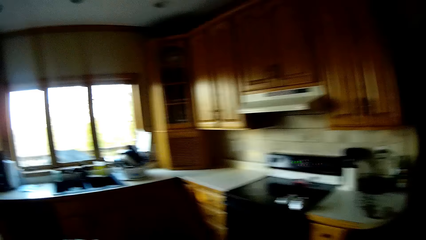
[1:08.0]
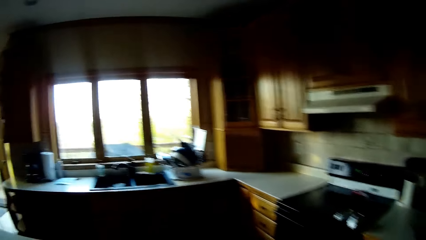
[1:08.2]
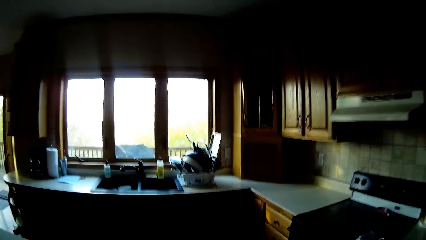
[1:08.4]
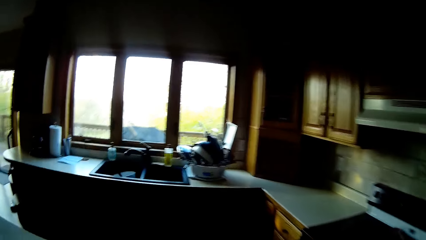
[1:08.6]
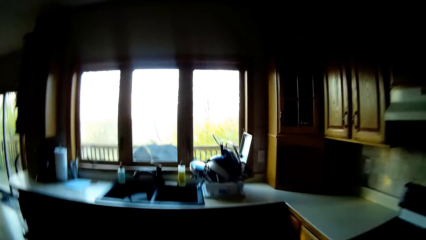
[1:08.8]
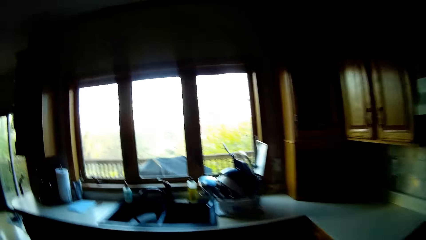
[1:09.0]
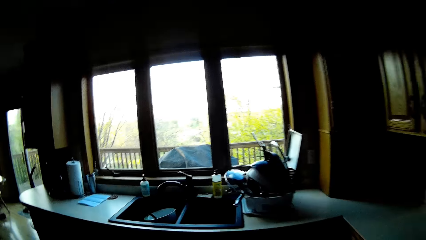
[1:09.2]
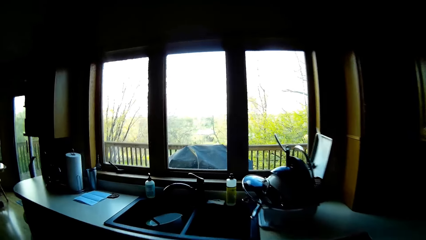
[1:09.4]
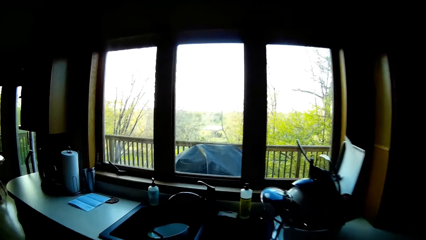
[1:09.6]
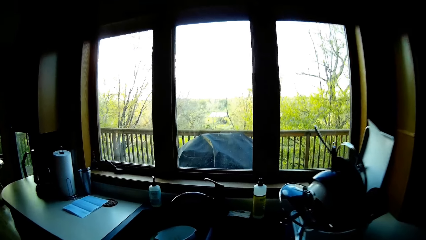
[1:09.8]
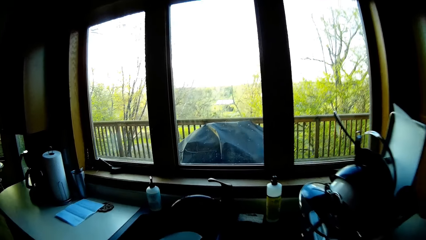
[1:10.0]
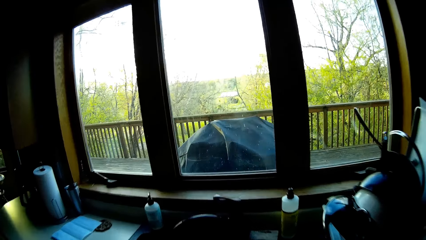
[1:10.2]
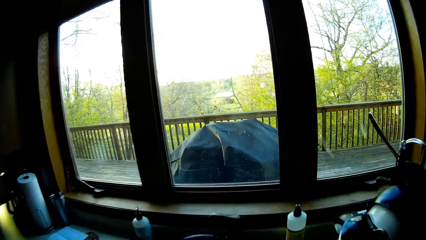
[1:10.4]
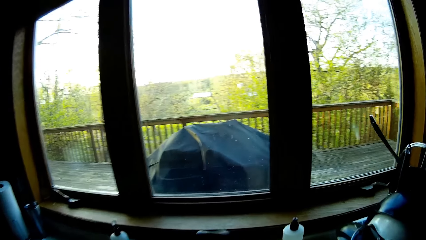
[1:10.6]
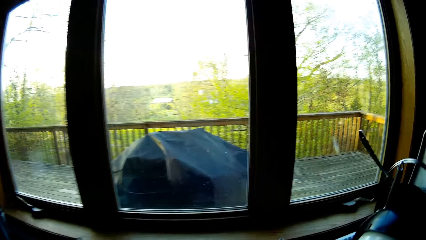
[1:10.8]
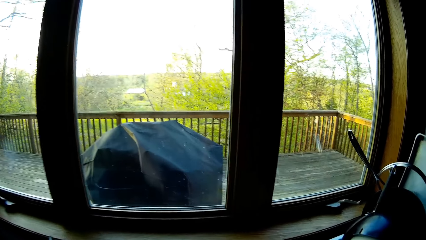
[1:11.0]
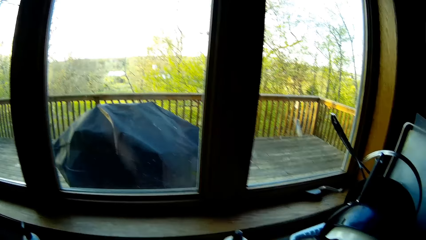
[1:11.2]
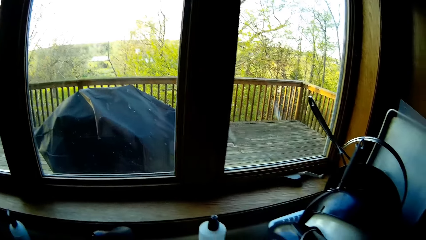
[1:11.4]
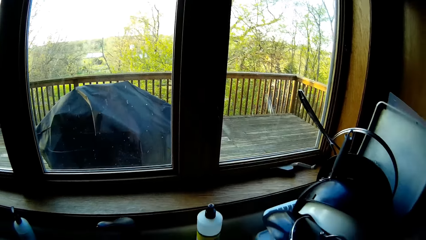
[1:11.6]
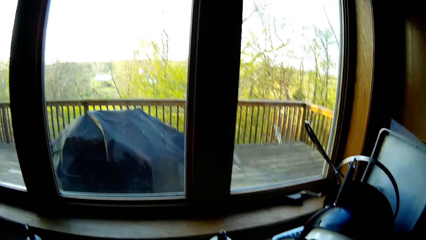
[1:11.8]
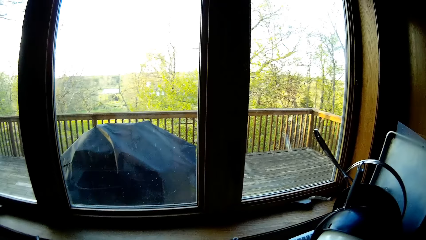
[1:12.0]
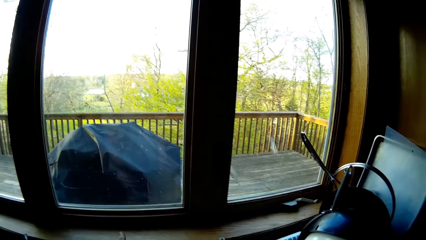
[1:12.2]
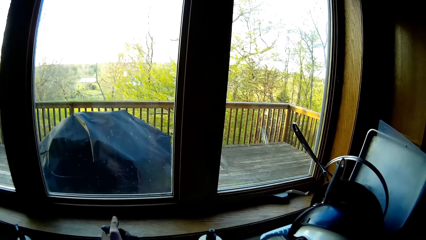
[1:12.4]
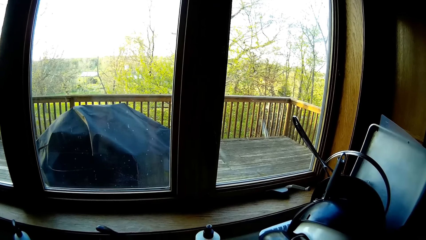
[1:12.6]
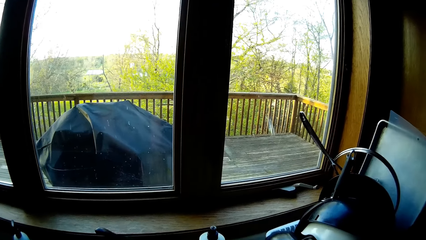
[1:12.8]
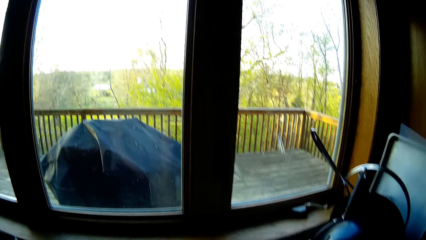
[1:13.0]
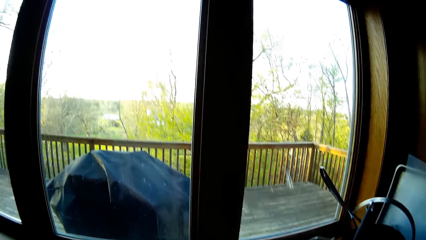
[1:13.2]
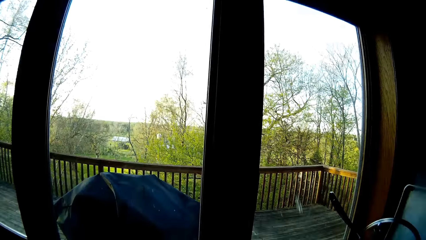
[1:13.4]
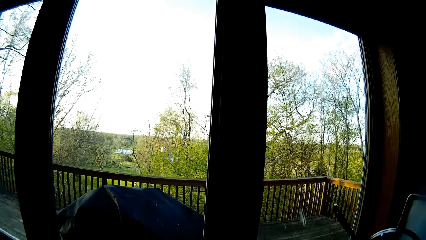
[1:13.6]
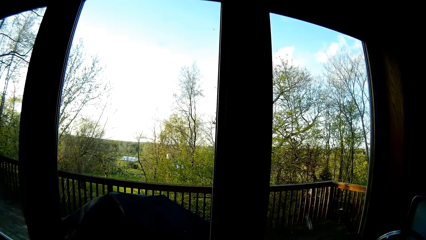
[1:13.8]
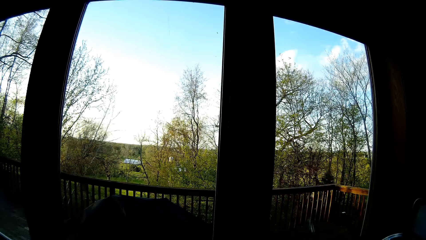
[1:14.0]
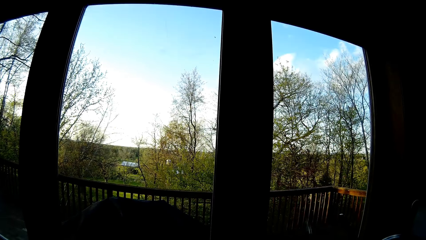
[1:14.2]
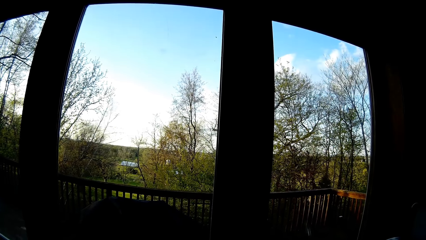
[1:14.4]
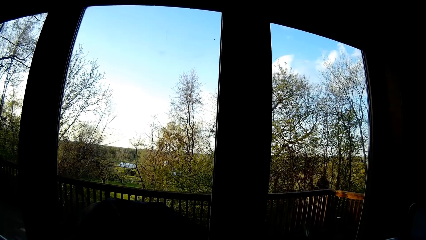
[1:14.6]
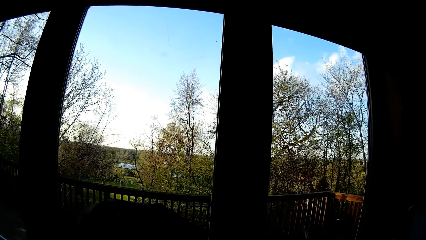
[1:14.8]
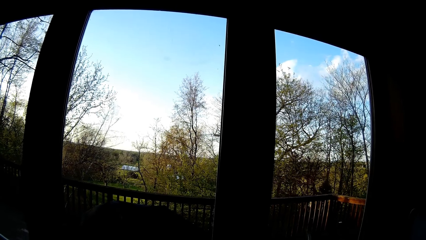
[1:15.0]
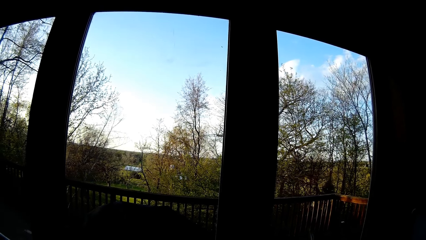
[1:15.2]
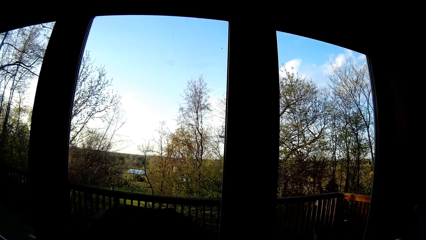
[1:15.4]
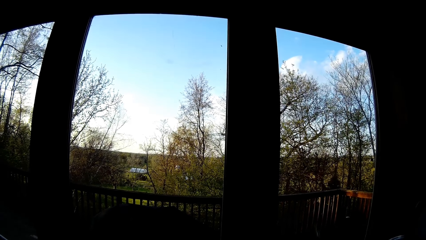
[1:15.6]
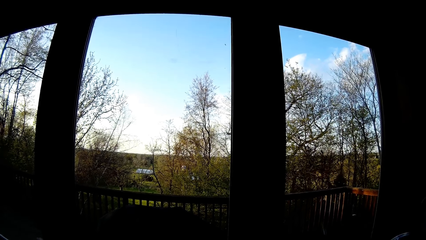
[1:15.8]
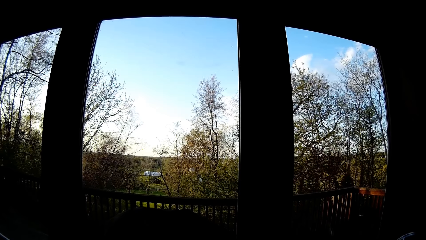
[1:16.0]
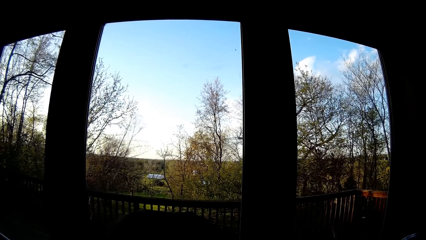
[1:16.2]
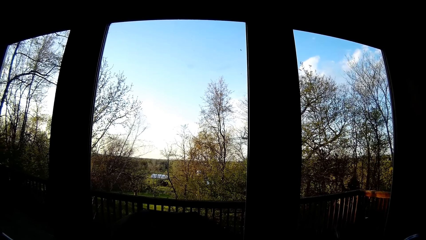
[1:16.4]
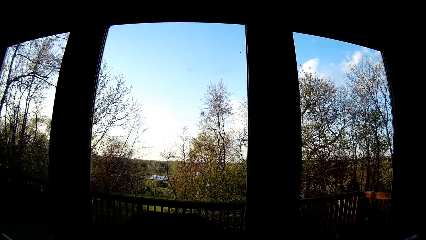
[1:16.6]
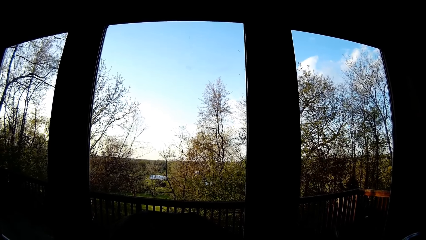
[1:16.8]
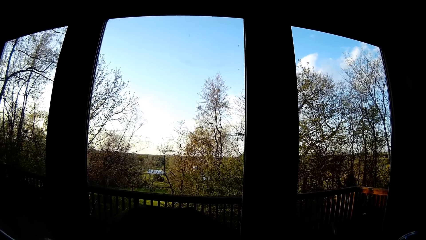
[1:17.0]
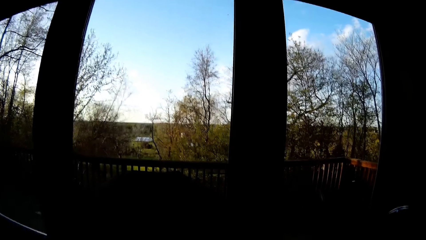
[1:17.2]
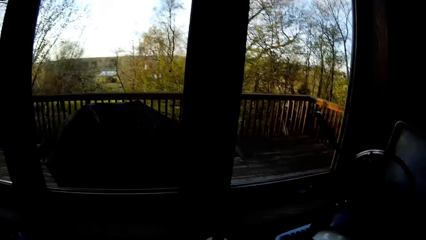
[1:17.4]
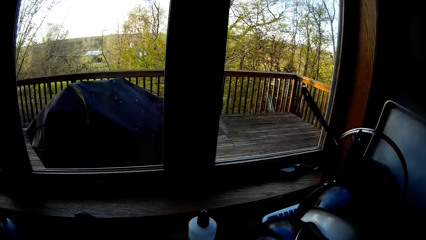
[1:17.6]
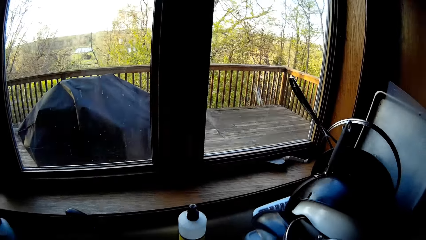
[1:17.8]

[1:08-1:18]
The camera wearer opens a tap with her right hand.

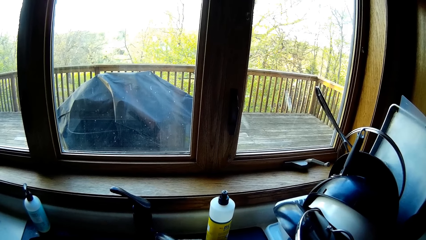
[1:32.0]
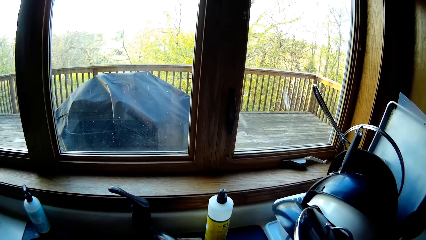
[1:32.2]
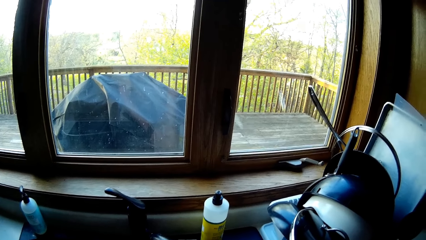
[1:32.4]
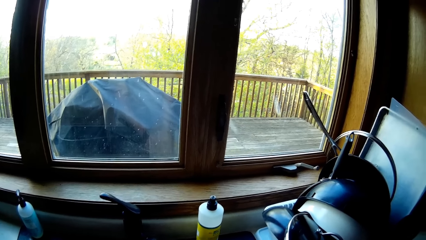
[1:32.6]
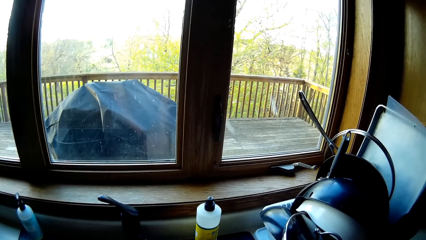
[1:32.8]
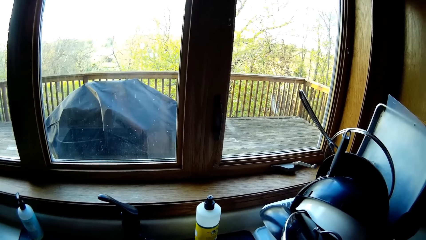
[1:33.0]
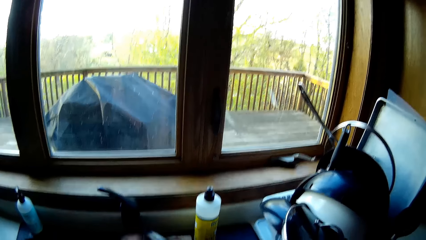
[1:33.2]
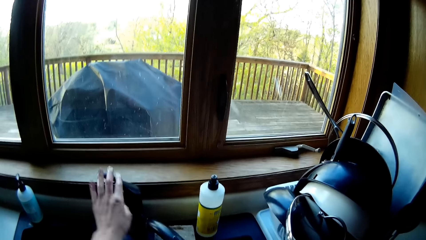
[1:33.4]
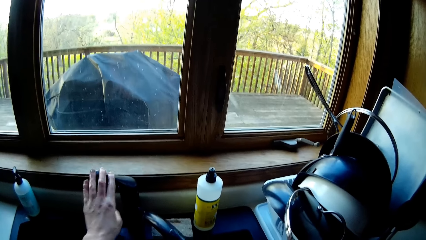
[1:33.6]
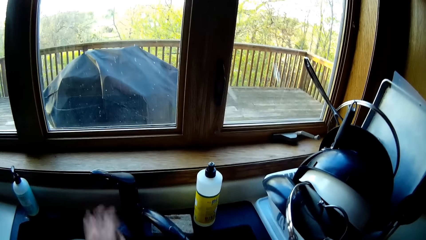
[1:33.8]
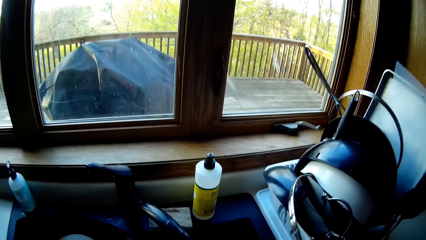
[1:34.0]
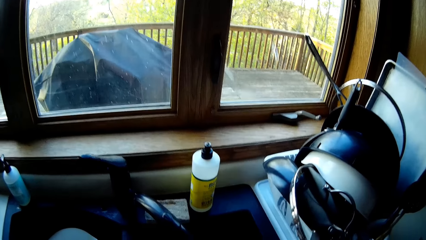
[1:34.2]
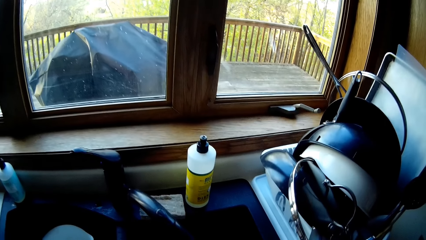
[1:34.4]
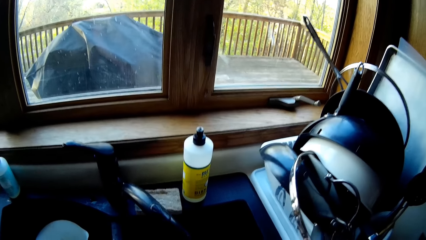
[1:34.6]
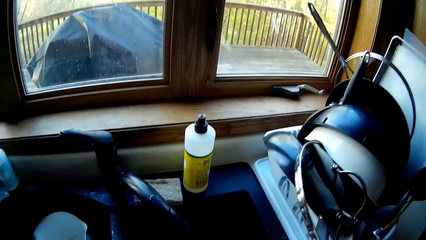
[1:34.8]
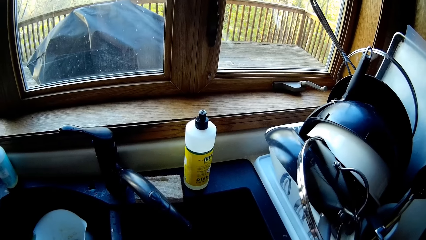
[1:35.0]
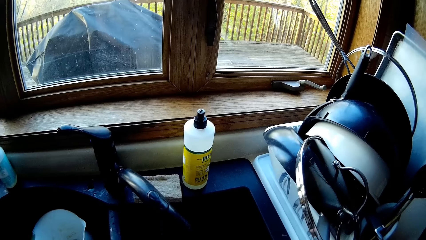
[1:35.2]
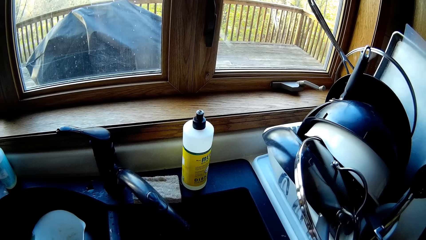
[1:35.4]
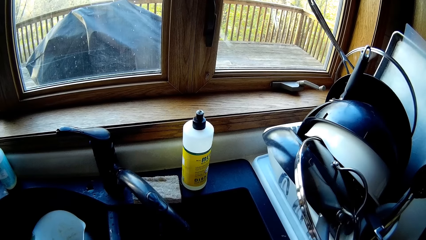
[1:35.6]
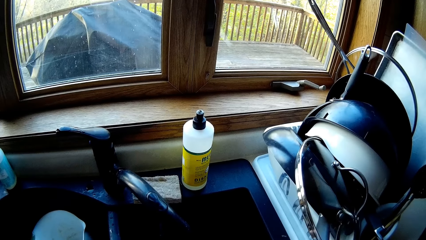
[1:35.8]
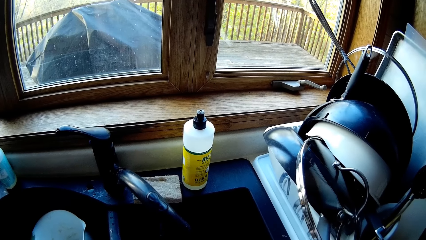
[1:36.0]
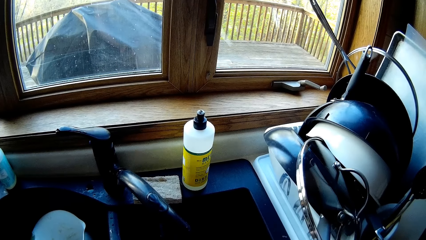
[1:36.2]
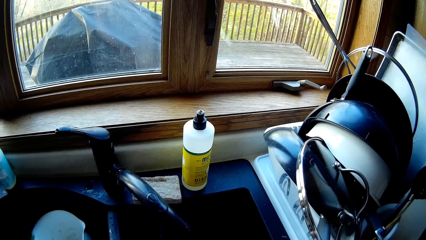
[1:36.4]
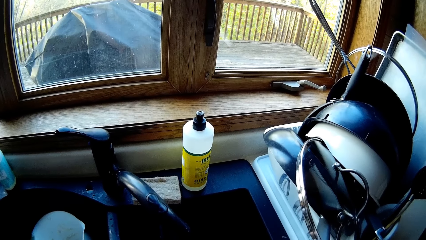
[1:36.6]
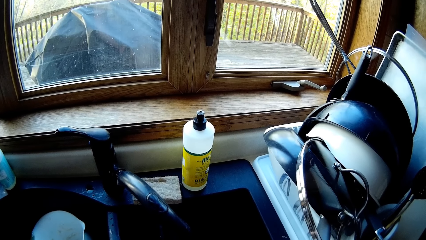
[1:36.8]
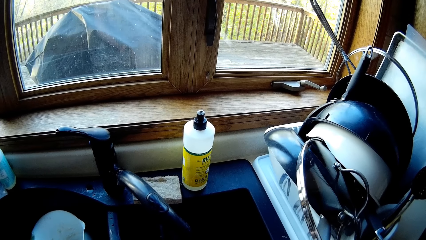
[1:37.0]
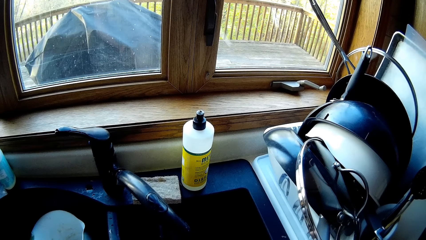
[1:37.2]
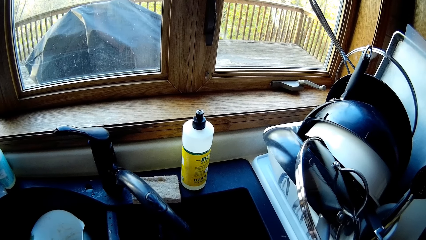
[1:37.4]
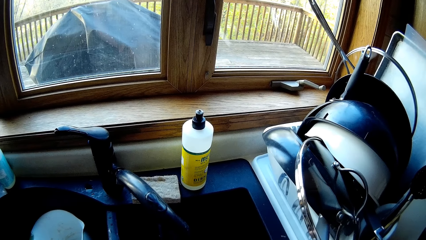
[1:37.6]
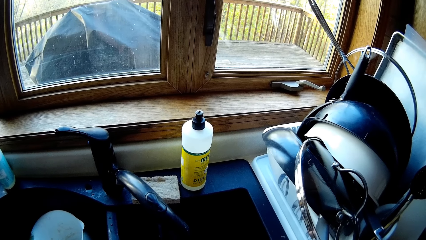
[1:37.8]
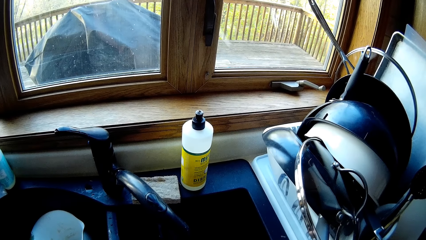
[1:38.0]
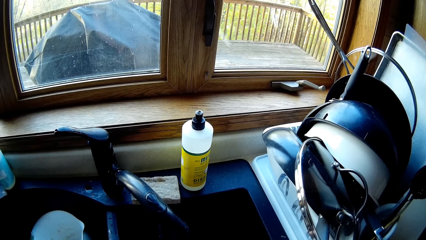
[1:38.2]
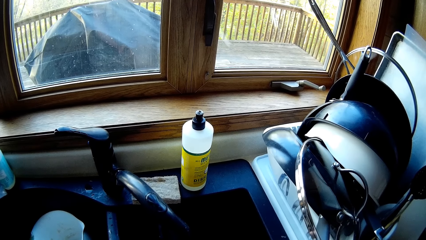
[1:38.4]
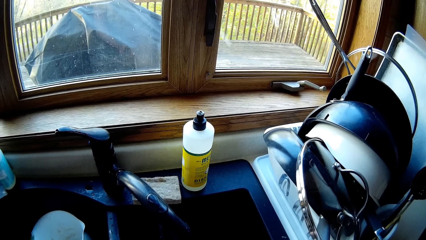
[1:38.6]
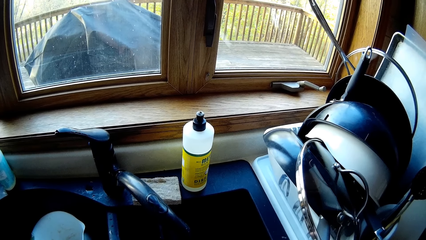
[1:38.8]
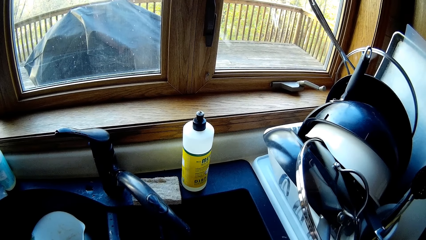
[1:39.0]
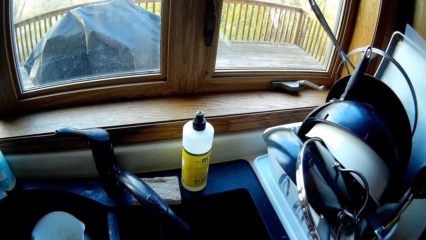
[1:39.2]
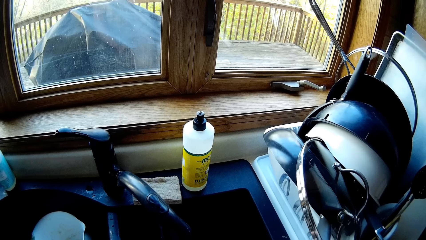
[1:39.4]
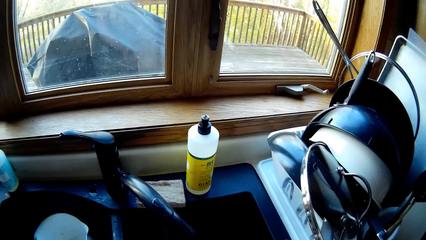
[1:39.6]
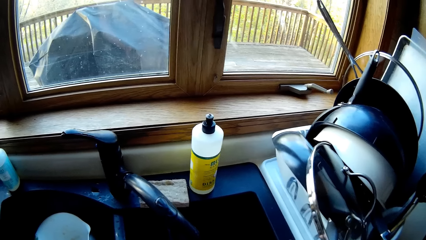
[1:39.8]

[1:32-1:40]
The camera wearer opens the tap. She closes the tap with her left hand.
